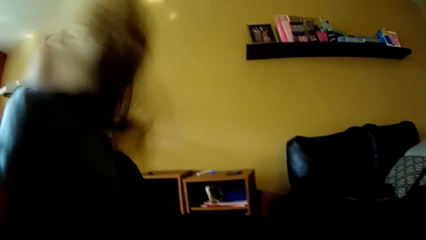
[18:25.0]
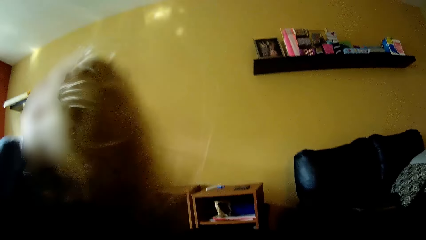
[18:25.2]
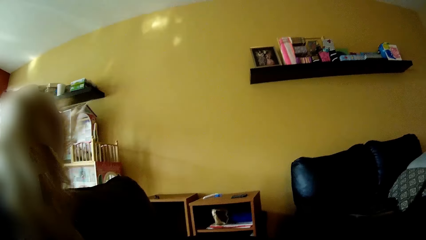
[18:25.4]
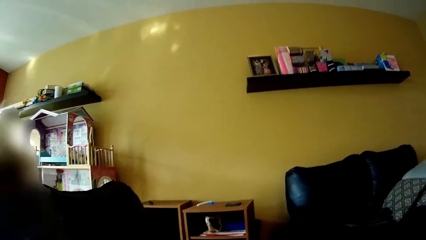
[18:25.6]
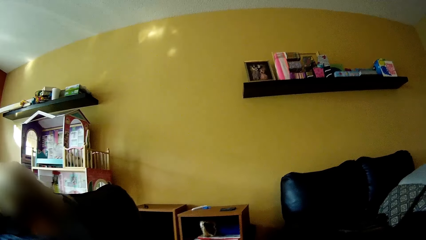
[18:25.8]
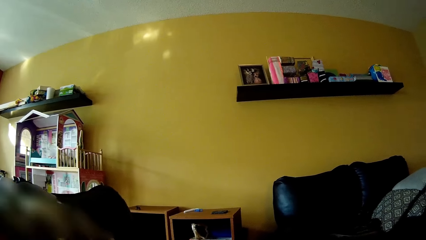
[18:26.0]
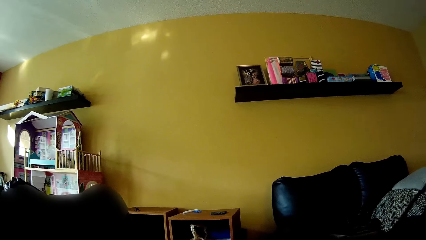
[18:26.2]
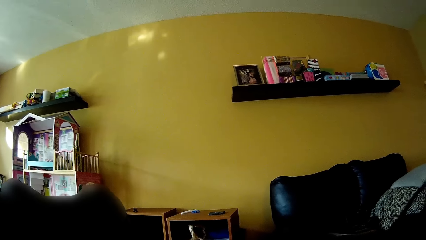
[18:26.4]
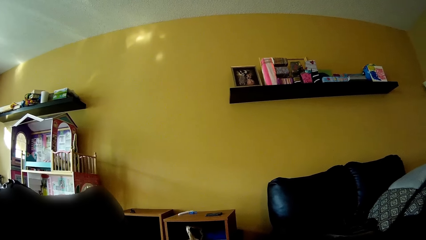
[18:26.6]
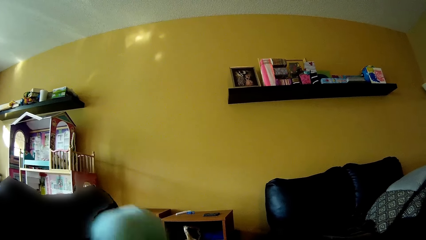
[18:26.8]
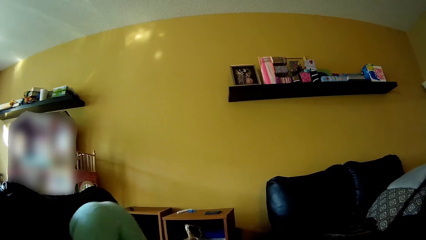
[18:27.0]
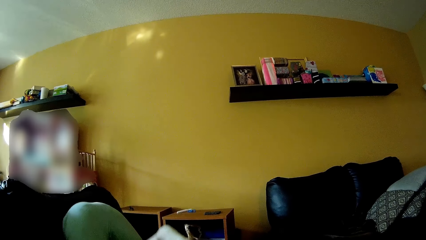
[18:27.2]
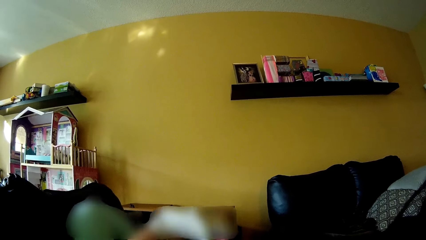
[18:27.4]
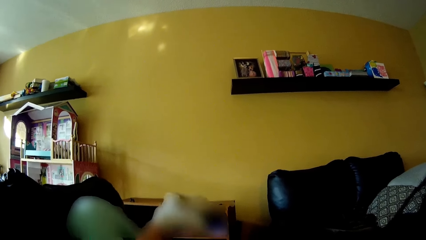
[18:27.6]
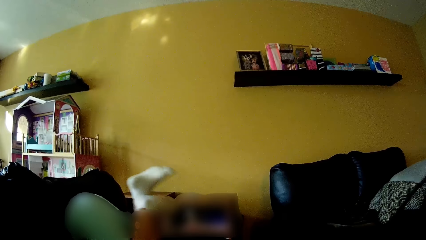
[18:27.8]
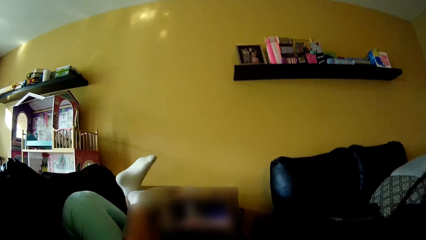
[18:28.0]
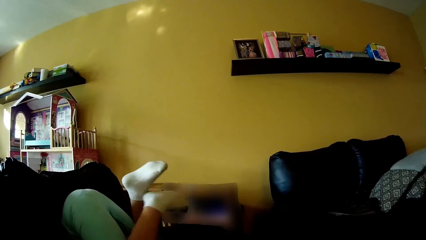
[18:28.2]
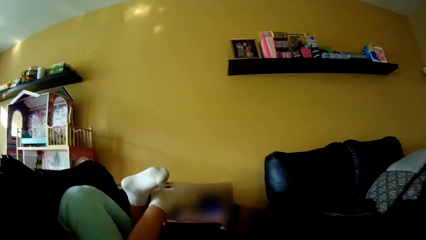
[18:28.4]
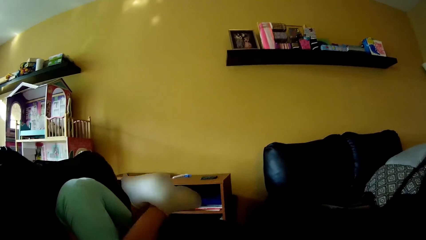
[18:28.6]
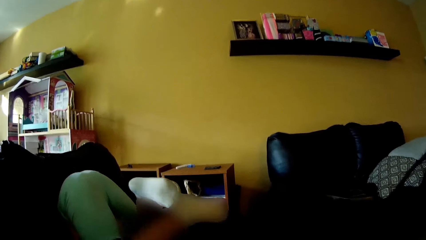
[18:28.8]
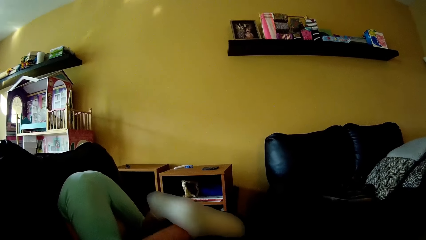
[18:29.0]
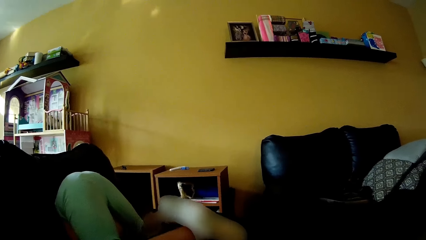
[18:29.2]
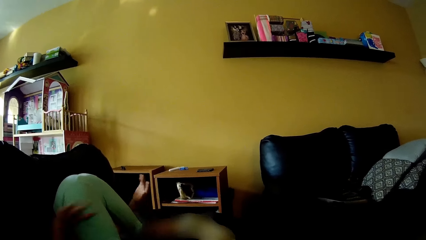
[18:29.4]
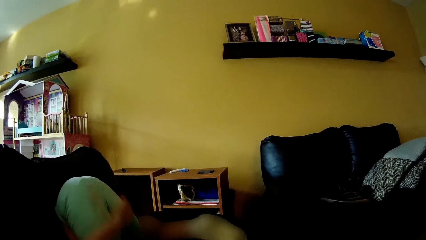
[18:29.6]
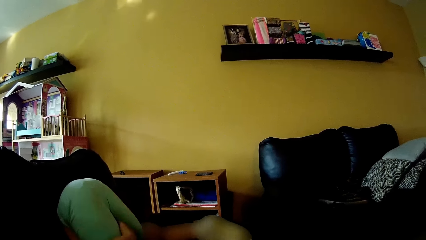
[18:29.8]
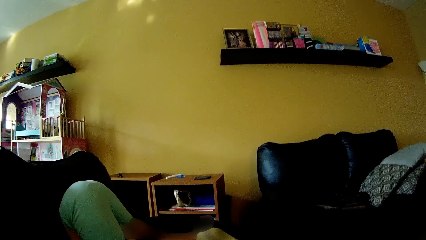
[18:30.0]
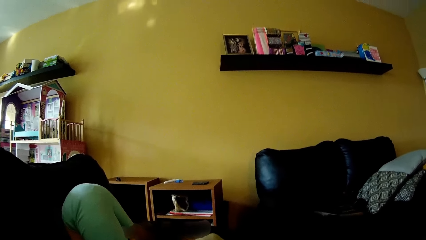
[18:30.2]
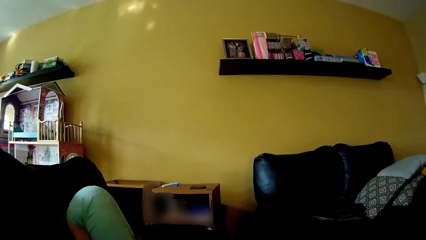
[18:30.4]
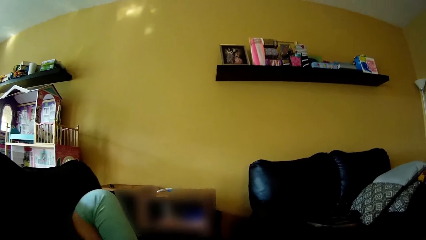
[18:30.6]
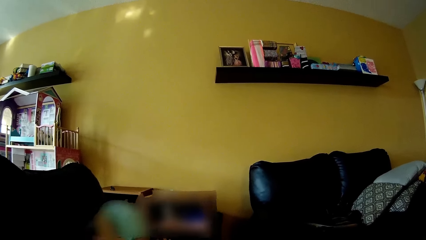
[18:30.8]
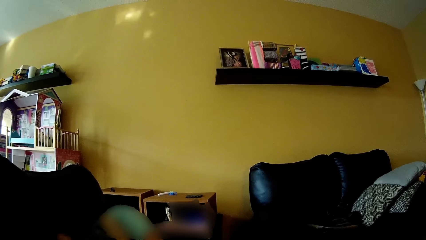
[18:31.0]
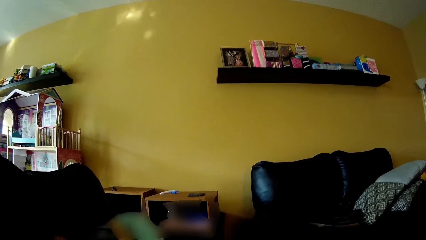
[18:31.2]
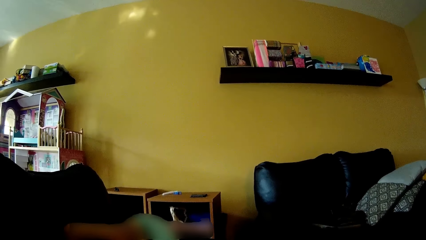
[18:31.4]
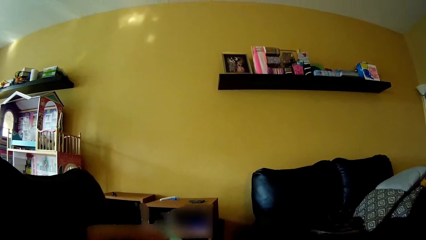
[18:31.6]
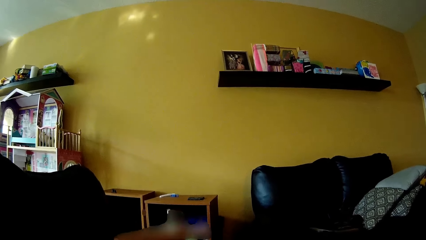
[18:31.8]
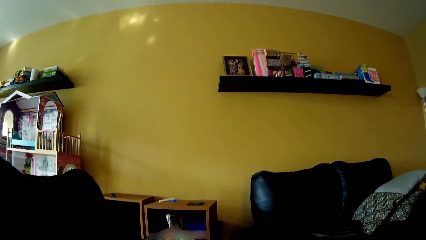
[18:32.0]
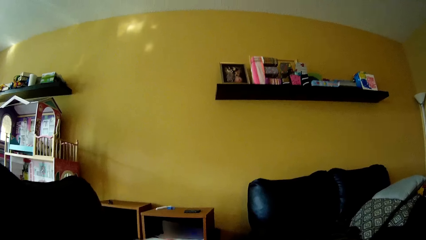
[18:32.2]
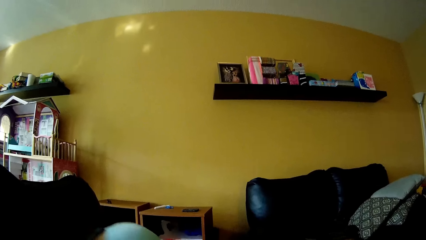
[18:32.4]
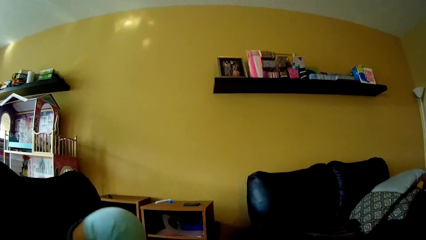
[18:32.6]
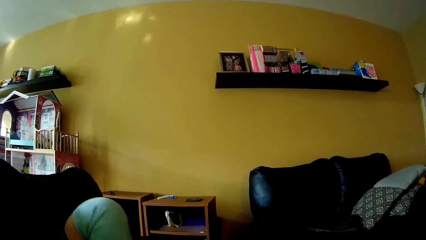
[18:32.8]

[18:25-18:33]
The camera wearer interacts with the girl. They talk to the girl.

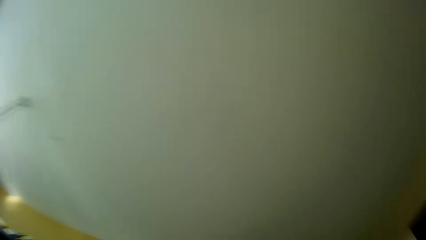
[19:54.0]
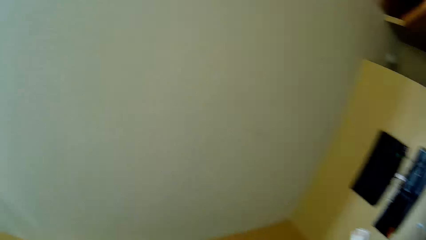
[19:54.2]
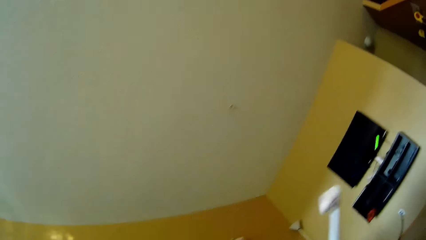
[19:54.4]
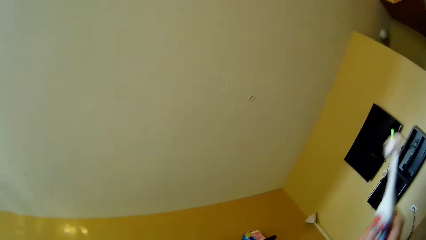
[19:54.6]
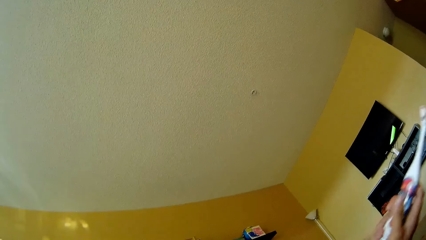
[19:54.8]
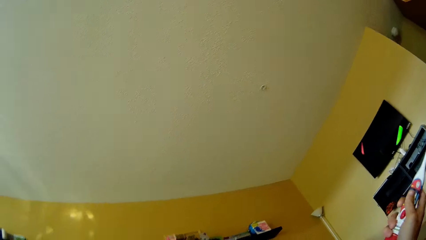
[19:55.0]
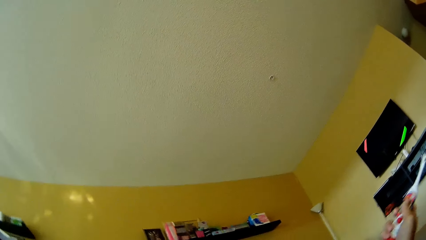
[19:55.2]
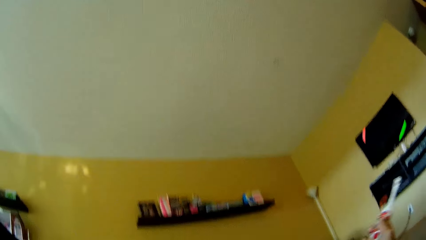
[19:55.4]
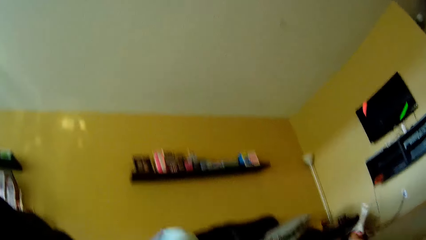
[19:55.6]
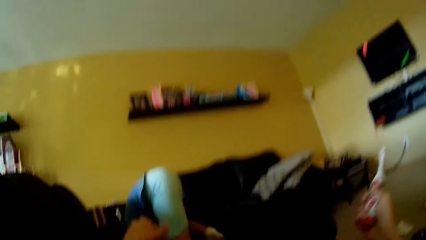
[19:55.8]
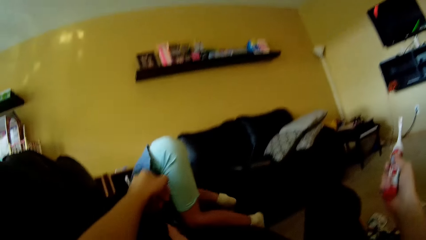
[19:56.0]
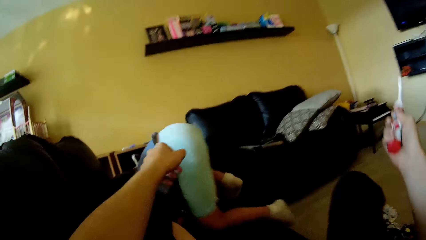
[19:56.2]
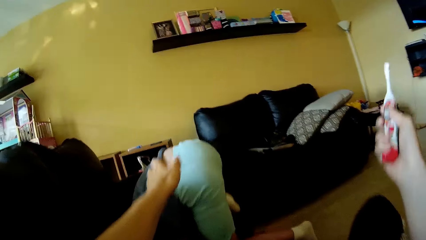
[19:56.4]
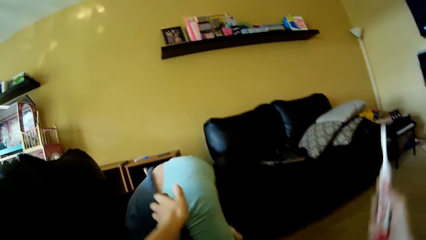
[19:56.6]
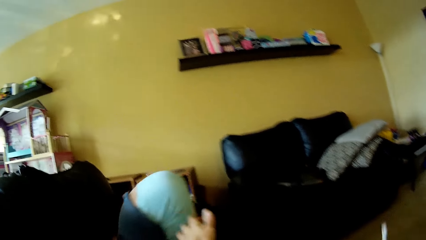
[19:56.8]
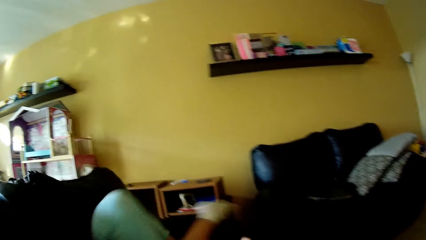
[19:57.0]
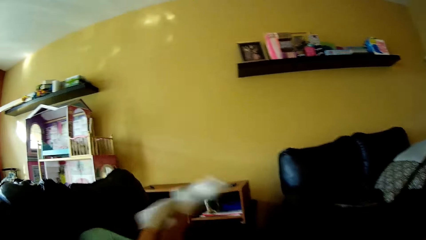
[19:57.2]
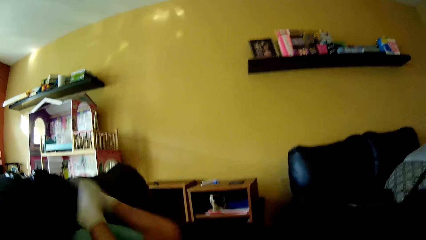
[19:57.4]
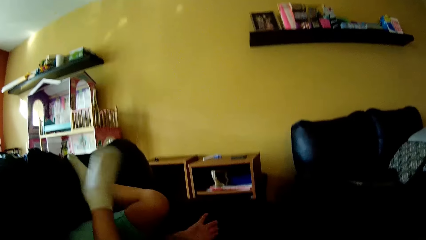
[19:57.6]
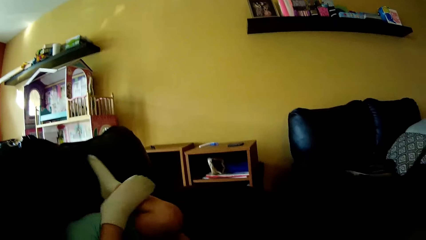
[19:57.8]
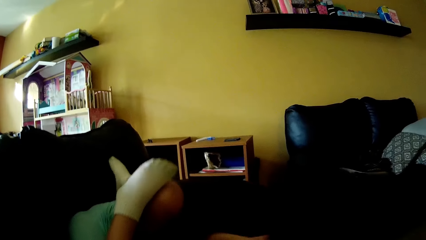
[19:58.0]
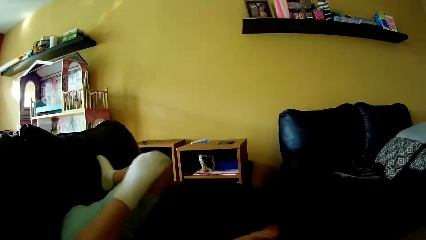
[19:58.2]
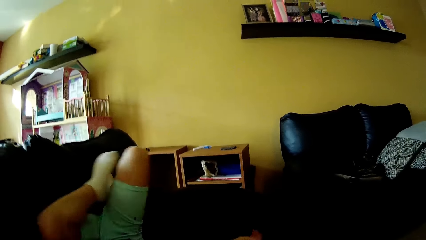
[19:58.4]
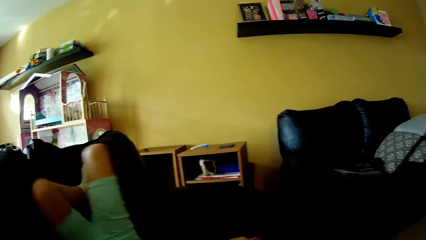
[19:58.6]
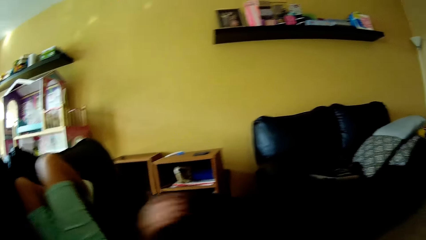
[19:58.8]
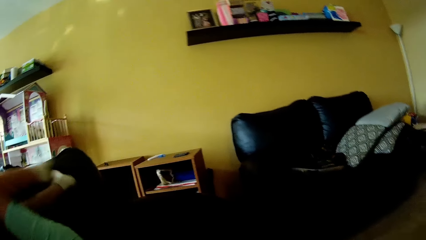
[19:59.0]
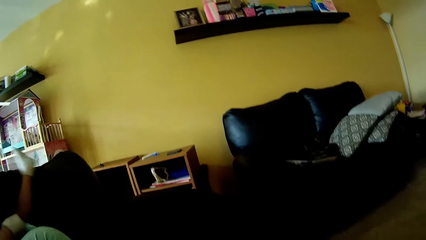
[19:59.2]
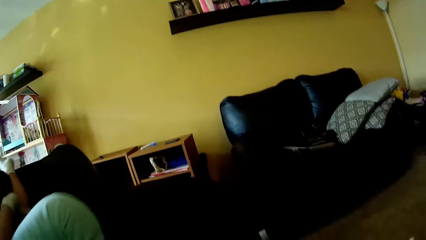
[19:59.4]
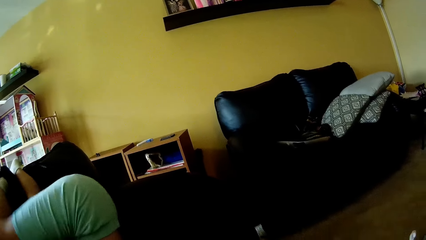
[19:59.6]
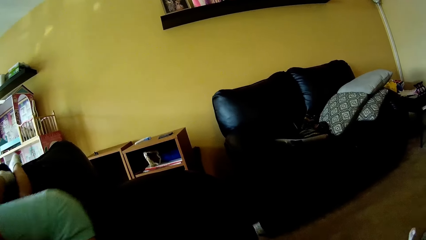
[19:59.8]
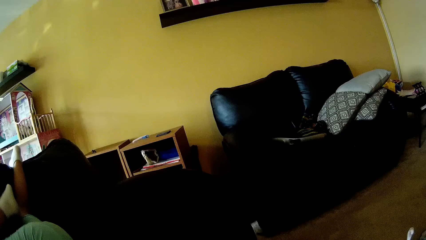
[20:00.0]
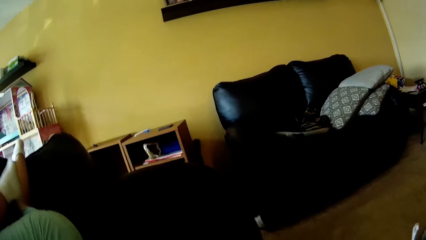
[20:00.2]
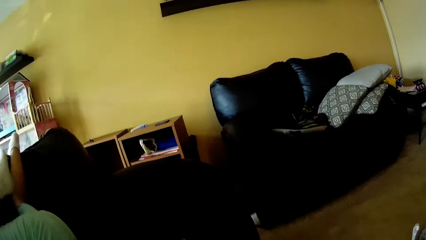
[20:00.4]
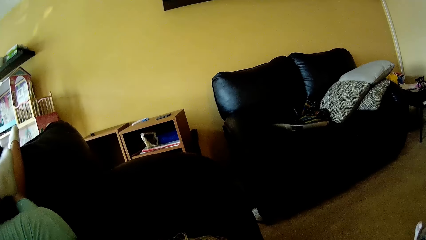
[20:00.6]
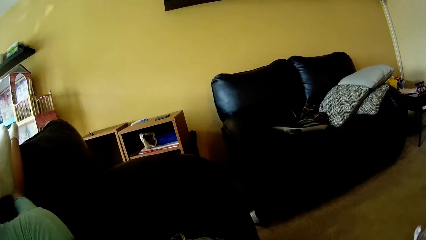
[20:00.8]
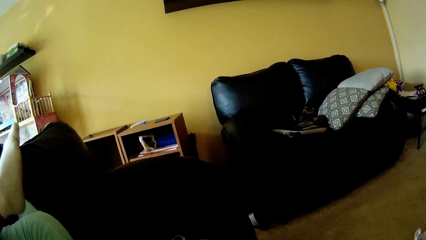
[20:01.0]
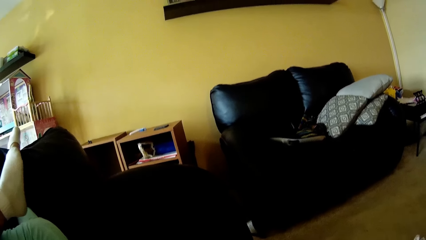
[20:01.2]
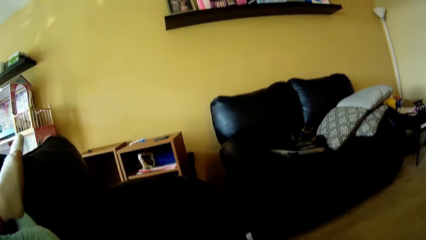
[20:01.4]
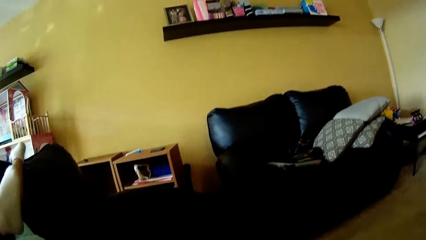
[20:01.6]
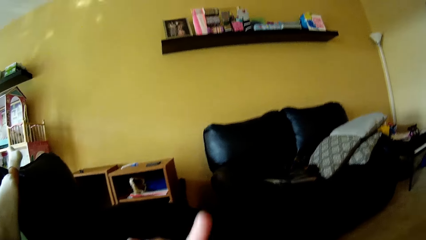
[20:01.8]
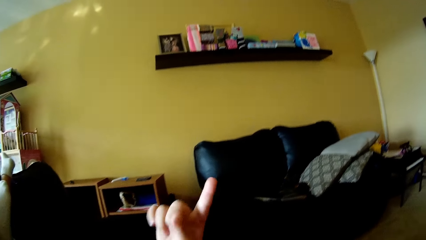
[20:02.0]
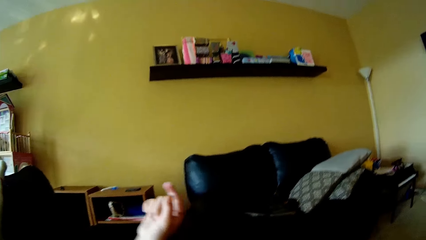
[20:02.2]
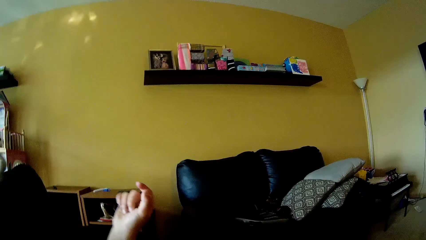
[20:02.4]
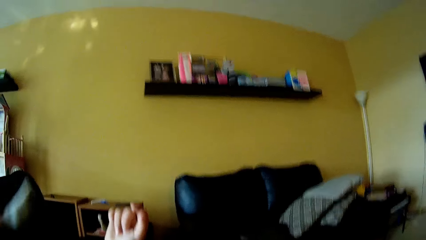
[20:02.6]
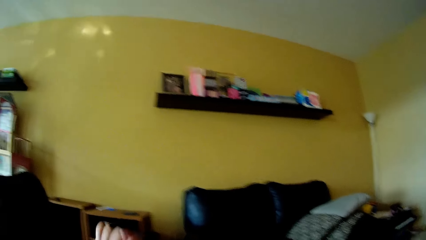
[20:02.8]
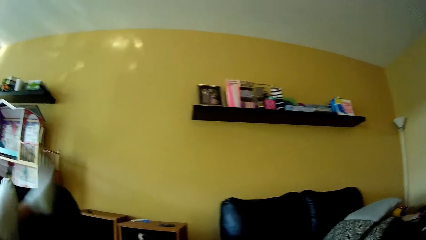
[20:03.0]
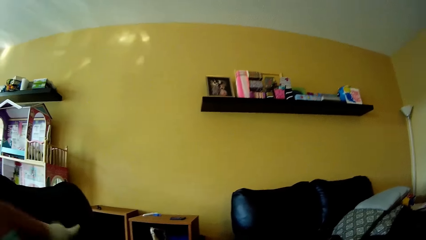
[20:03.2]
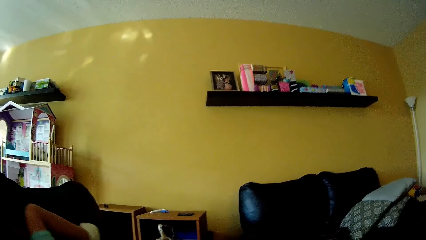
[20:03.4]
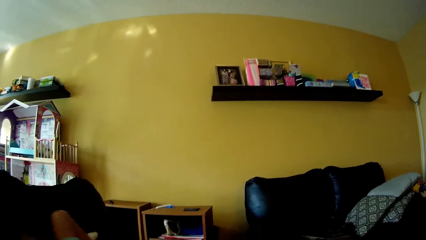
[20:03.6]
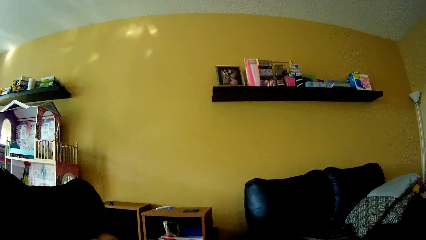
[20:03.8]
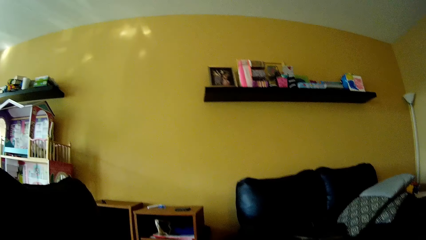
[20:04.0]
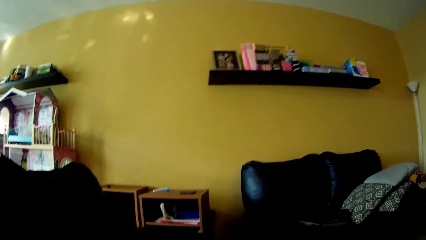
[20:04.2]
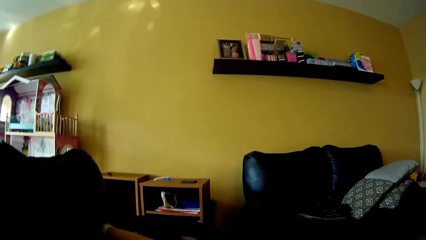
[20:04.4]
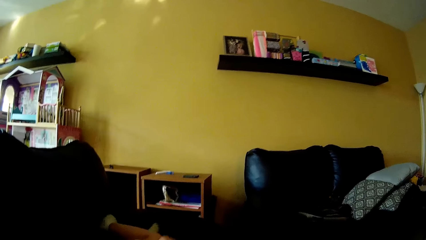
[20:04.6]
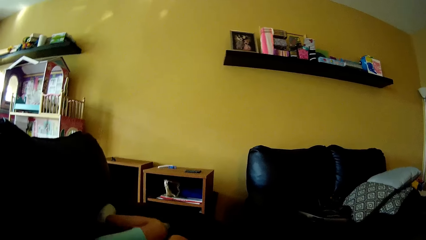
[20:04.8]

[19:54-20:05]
The camera wearer picks up the toothbrush. She holds the toothbrush with her right hand. A baby plays around.
